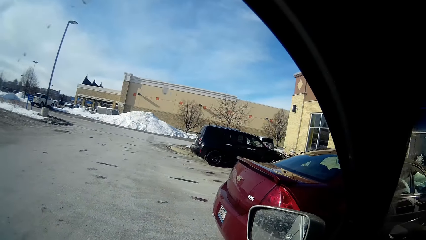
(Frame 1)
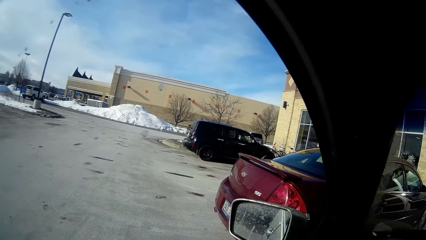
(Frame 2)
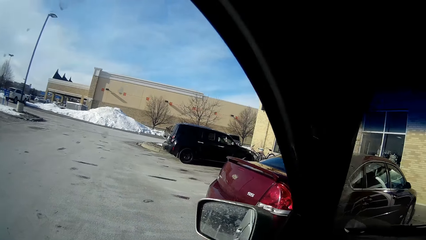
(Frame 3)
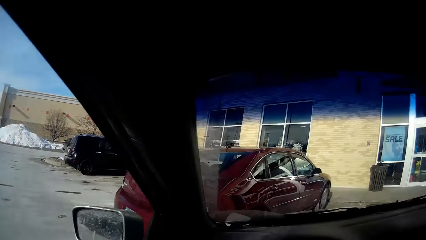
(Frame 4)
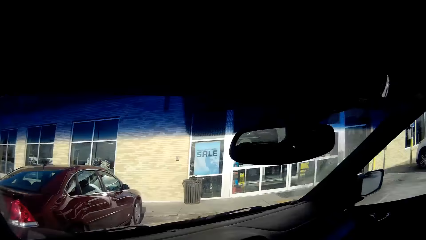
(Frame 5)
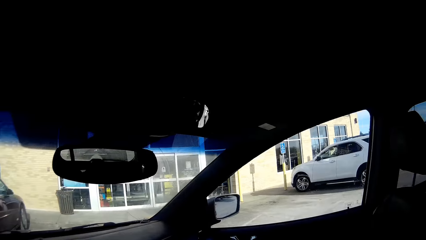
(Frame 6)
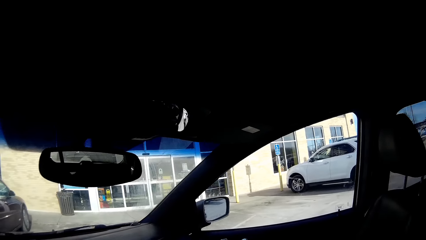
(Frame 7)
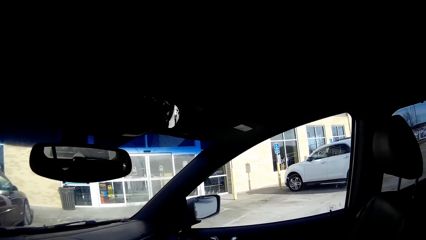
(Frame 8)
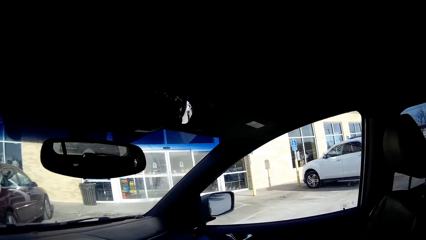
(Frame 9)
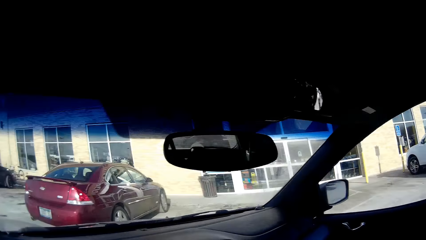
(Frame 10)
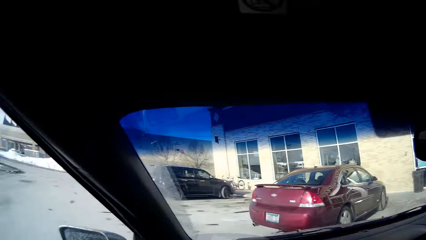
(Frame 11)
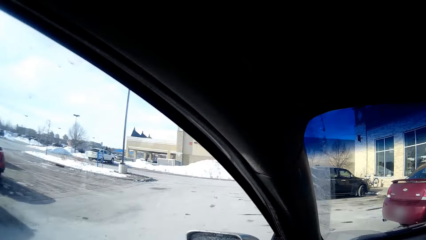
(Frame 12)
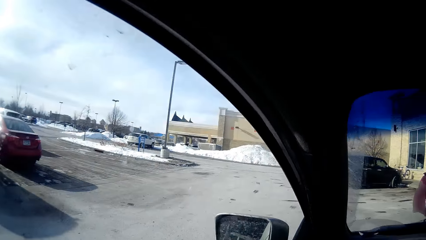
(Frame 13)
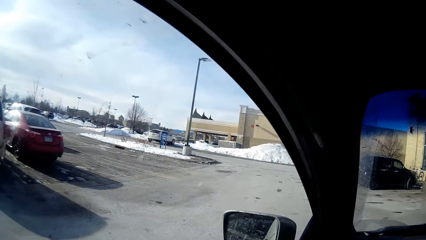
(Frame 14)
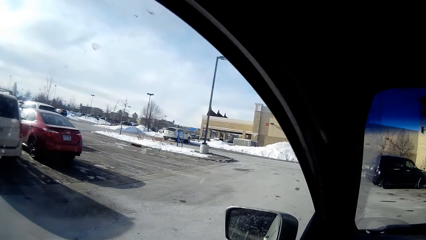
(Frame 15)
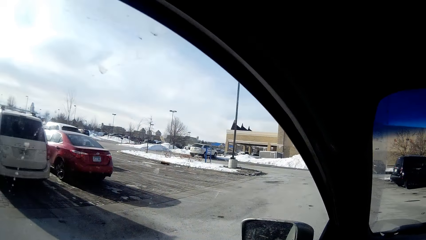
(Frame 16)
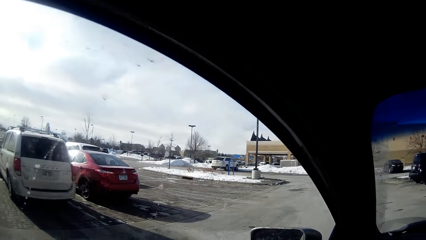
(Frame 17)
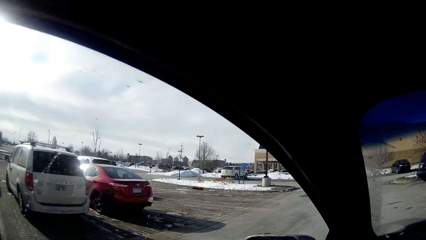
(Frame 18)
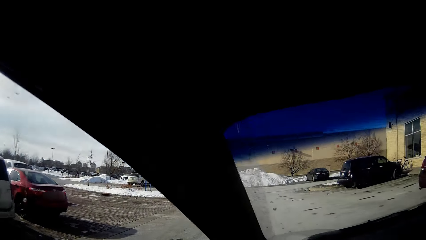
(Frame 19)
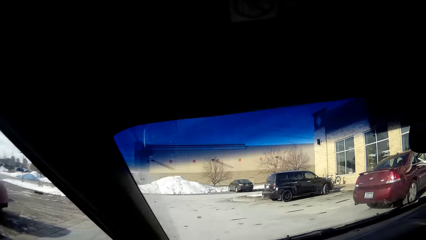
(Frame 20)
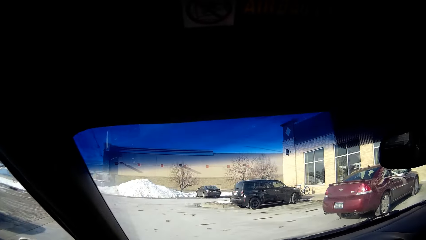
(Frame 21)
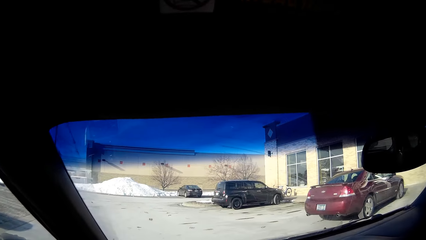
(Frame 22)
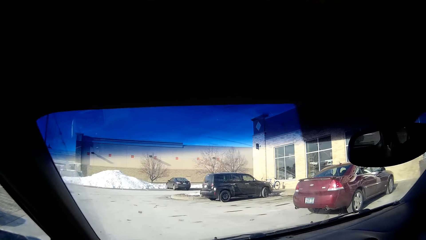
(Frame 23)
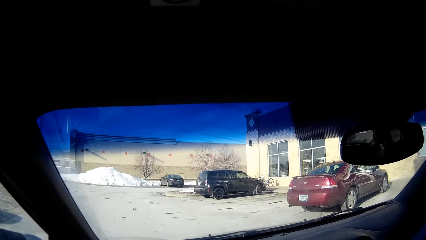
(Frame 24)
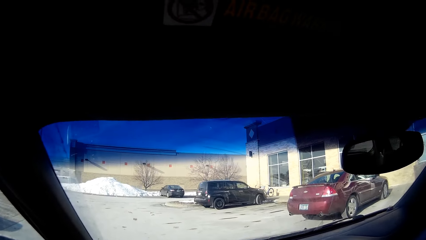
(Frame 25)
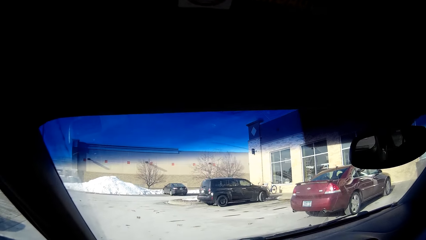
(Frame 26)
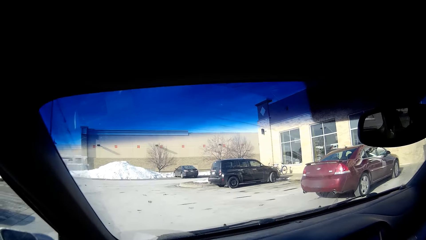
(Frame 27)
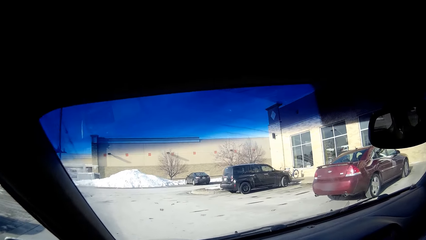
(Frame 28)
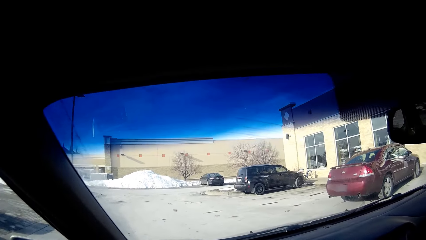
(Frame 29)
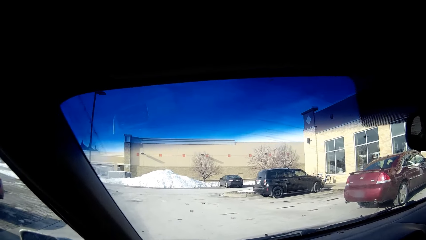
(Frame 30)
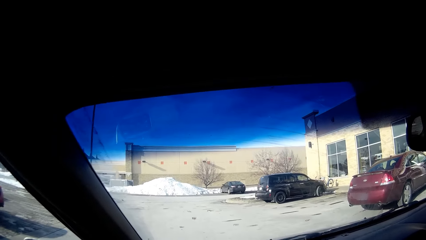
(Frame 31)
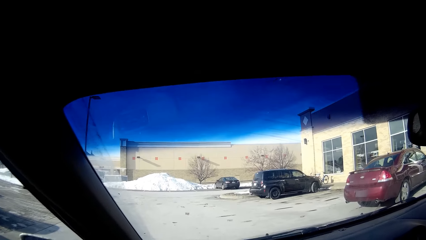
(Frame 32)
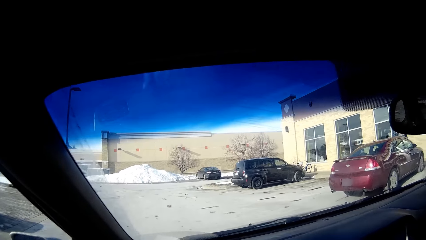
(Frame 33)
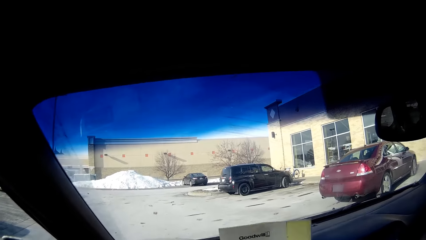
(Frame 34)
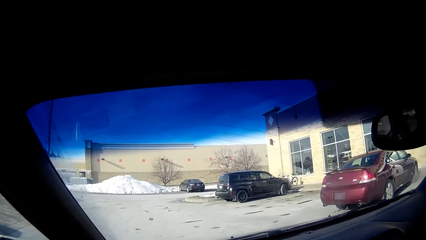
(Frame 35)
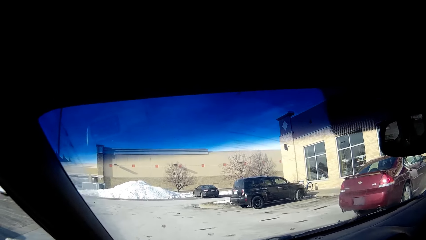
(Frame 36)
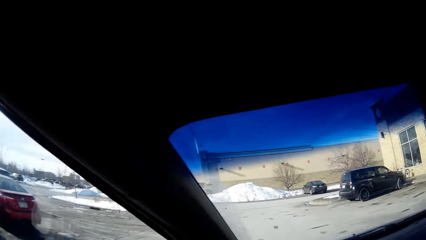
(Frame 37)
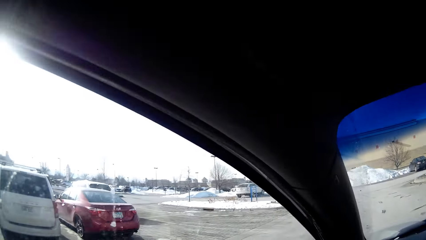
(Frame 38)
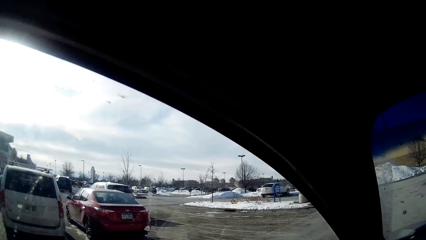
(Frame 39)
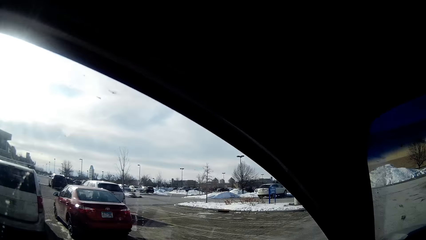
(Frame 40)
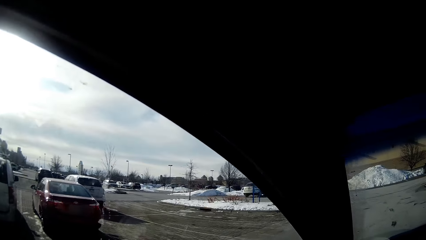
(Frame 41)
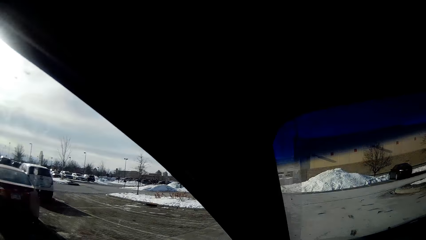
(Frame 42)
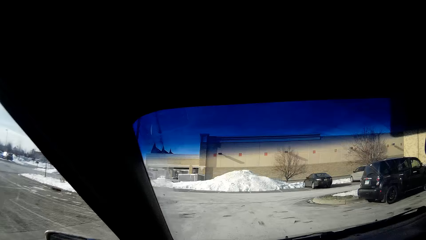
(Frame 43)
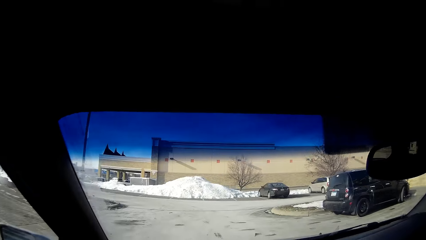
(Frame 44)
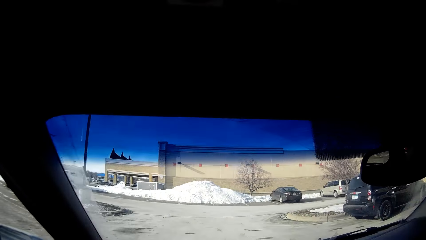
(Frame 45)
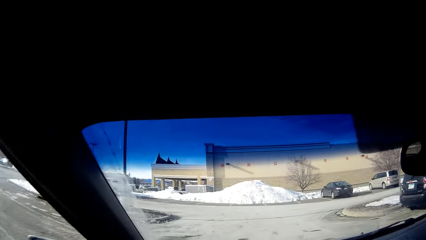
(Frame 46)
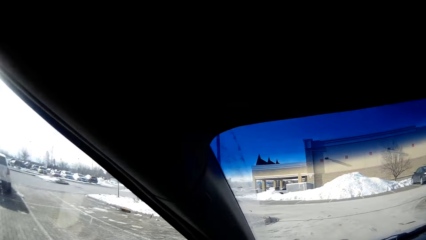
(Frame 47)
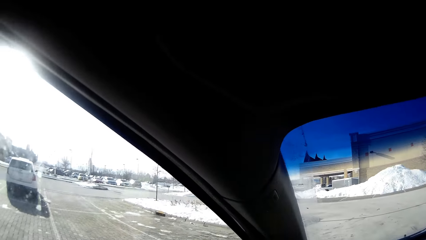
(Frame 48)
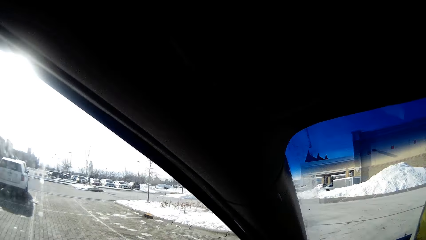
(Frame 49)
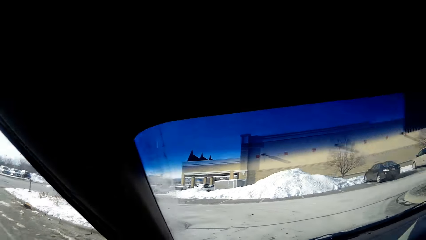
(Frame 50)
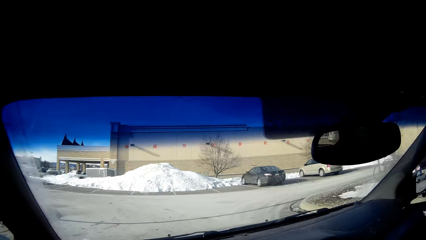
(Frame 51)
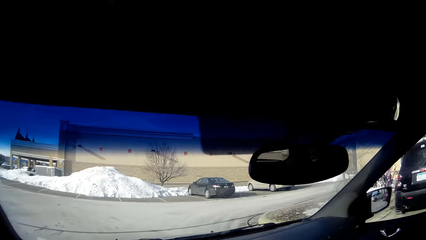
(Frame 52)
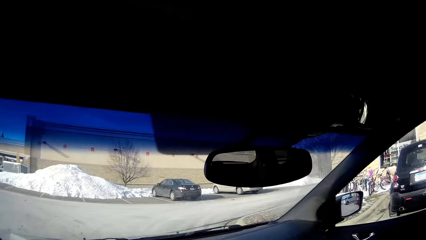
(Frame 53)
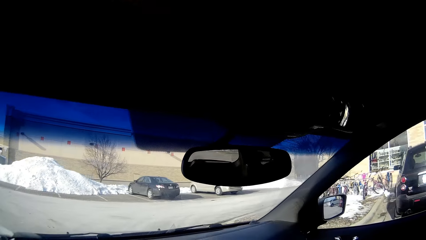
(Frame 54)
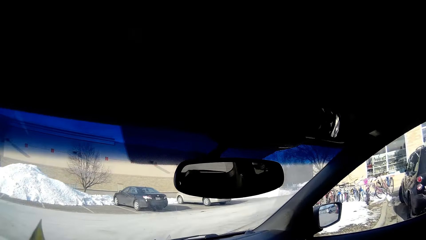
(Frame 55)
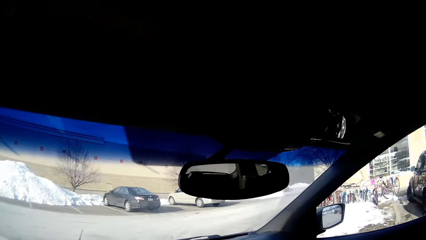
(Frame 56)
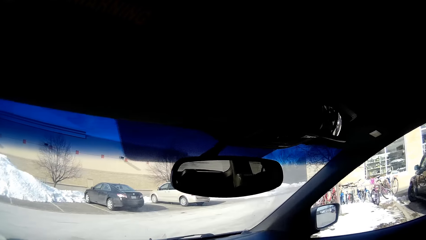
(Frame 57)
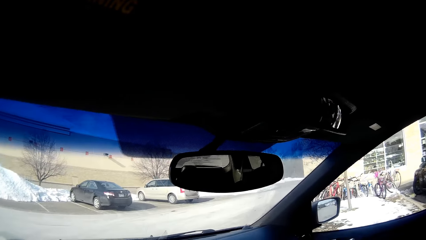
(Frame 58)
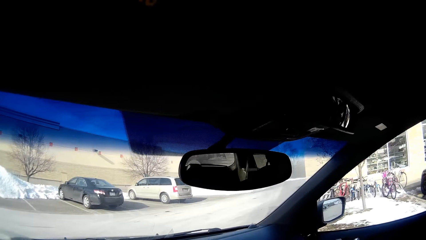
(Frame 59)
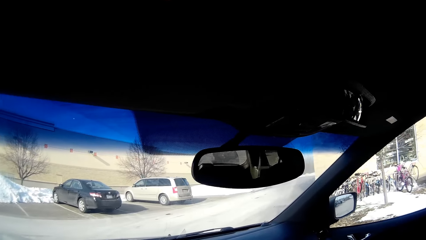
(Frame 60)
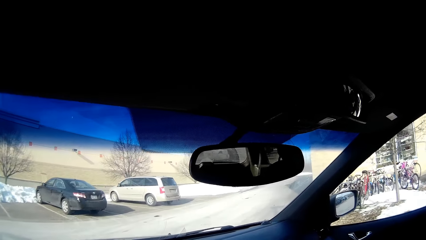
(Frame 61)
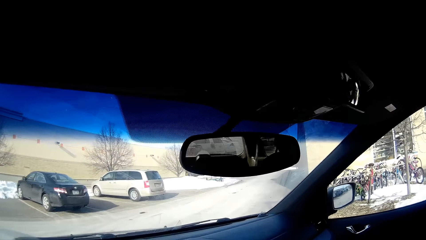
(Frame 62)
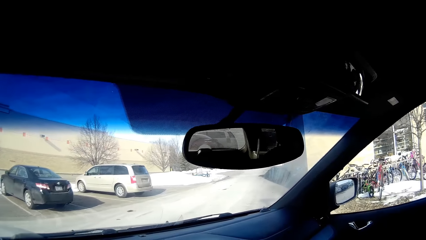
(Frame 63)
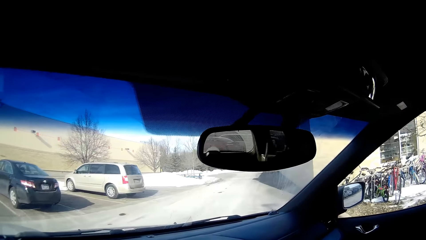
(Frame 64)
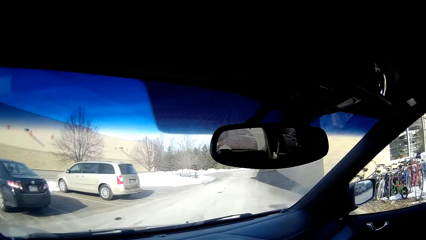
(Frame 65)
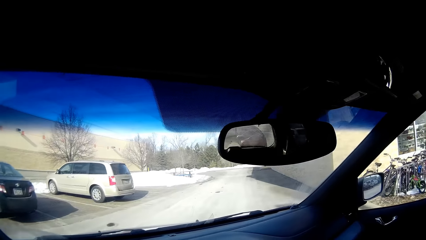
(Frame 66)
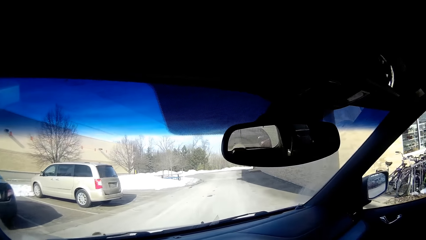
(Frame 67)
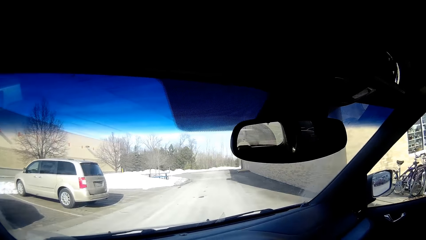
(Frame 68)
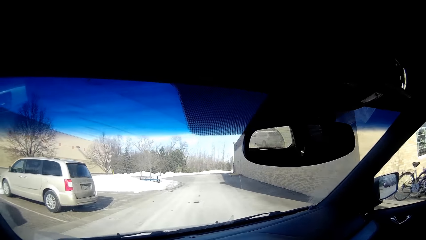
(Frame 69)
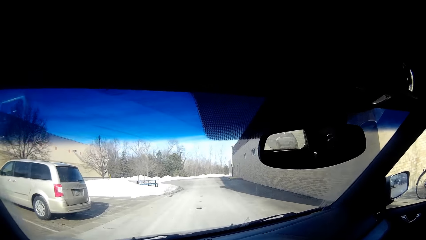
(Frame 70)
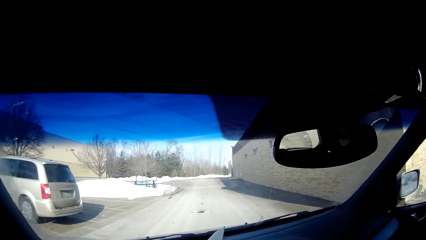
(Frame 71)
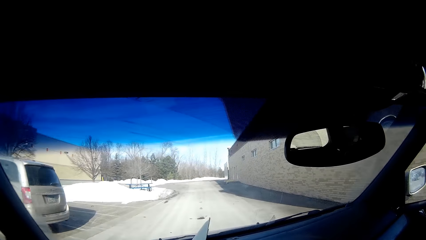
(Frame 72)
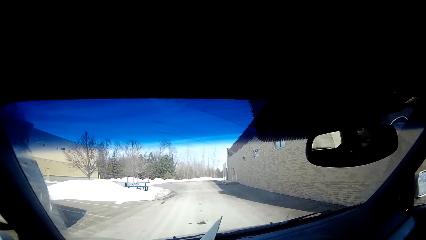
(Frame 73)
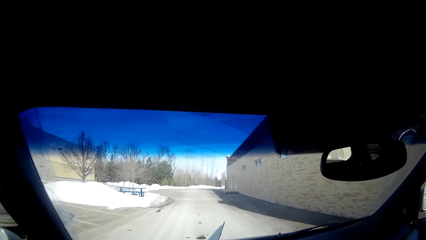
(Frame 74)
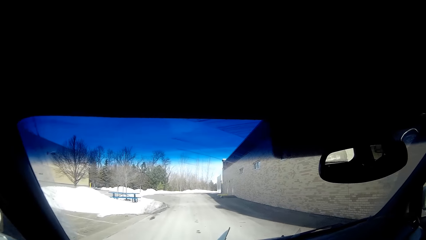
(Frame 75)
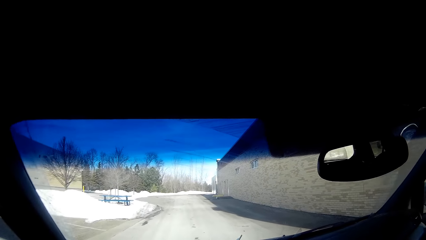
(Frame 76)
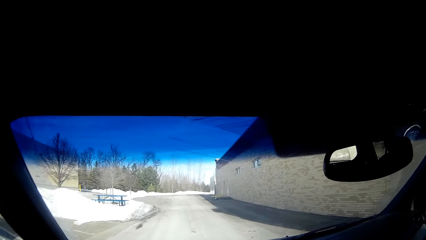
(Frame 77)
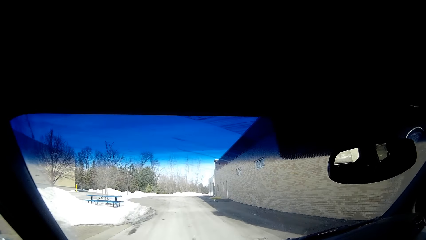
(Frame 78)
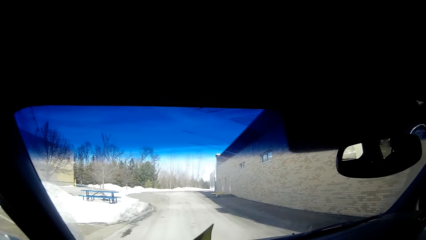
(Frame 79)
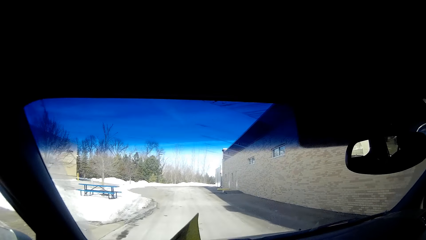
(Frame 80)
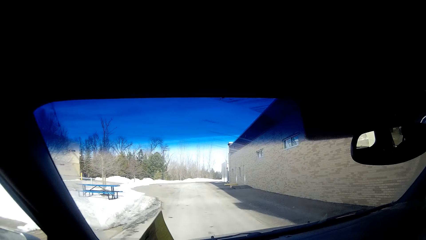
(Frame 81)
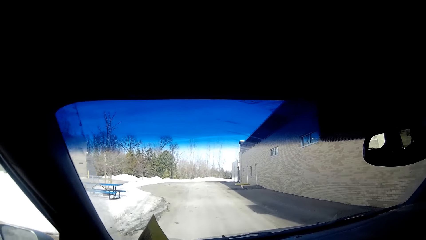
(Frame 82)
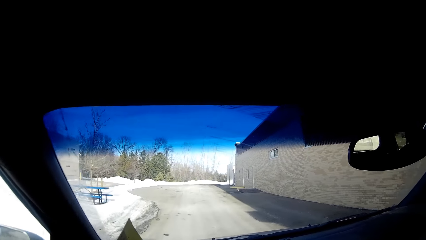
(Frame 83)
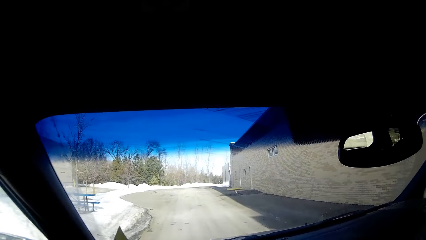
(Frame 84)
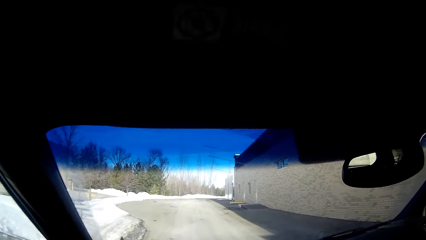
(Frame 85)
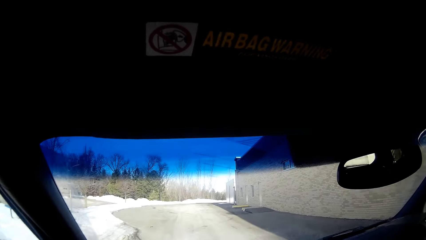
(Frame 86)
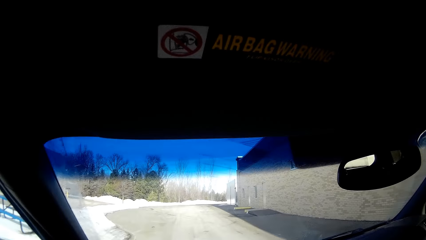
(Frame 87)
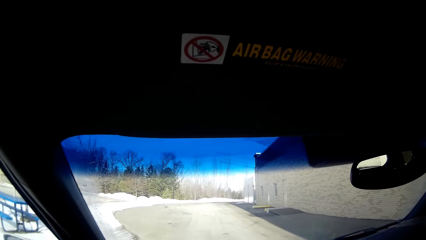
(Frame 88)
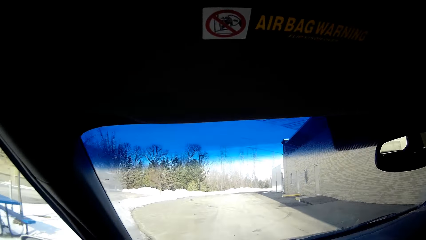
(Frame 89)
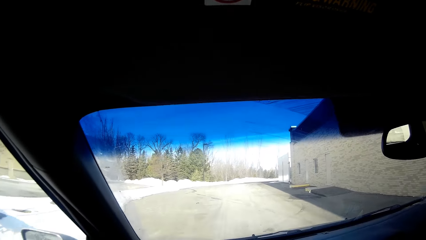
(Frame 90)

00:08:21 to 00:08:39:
The camera wearer drives the car. She looks at the papers in her hands.
